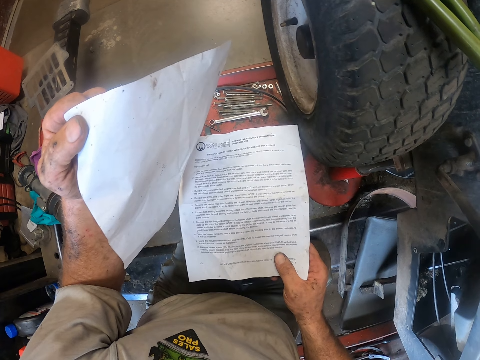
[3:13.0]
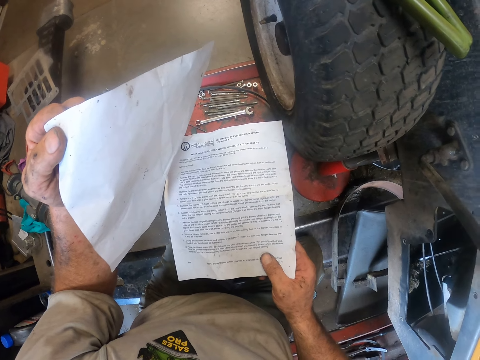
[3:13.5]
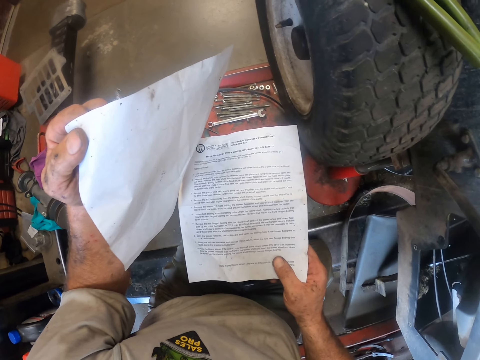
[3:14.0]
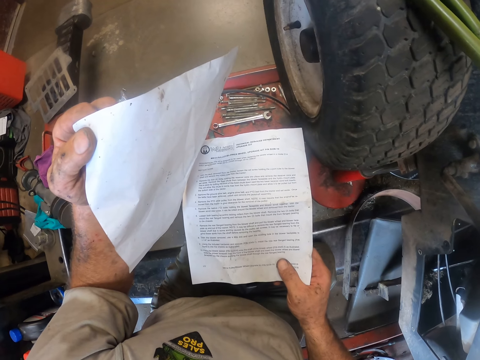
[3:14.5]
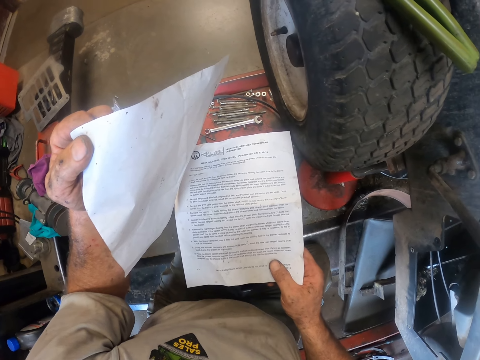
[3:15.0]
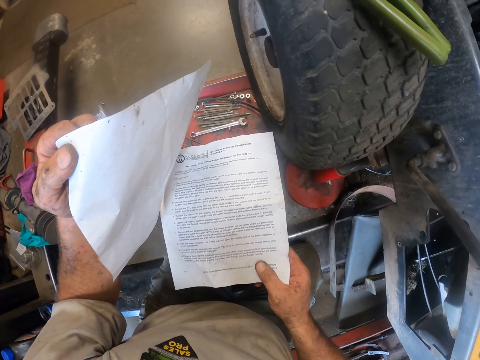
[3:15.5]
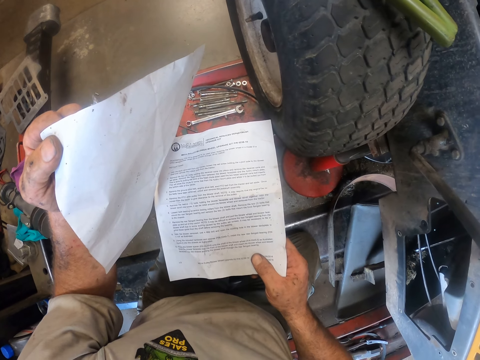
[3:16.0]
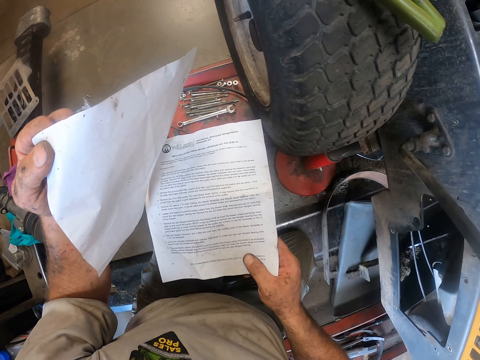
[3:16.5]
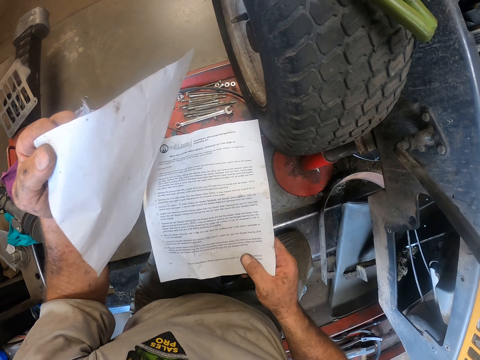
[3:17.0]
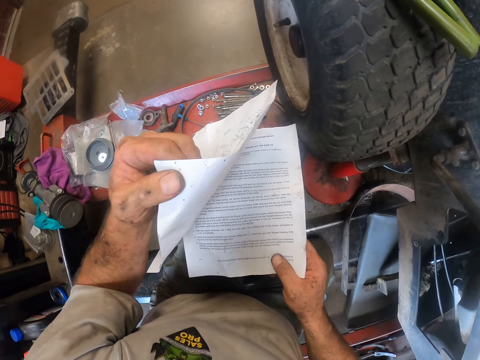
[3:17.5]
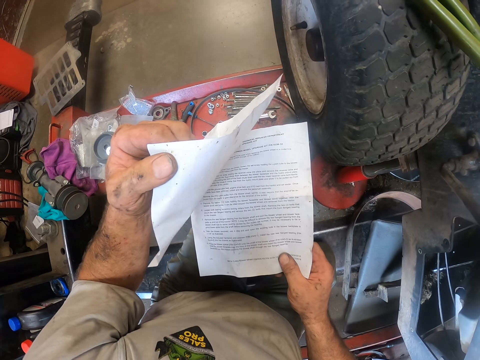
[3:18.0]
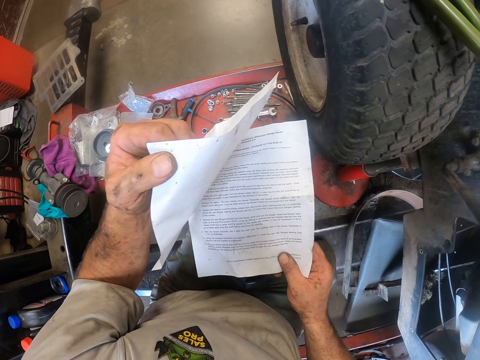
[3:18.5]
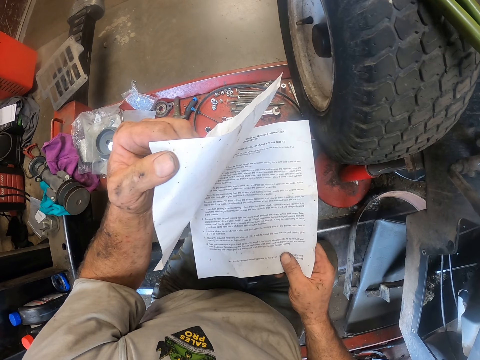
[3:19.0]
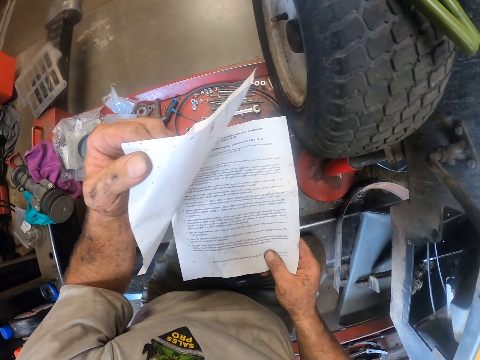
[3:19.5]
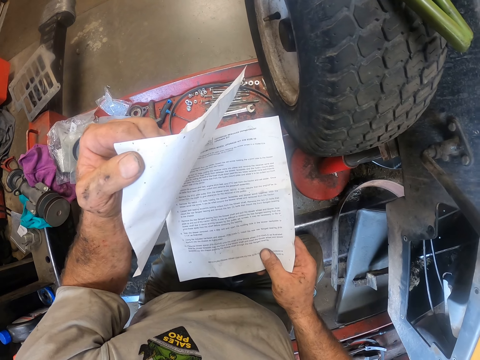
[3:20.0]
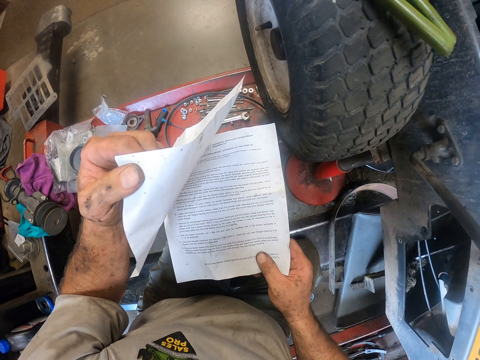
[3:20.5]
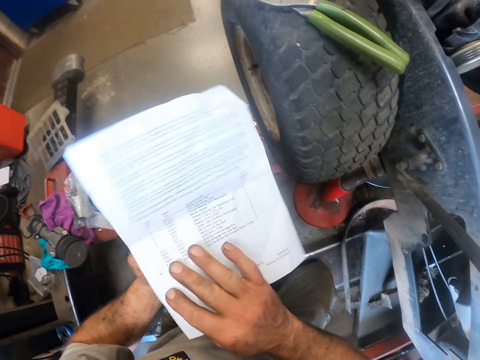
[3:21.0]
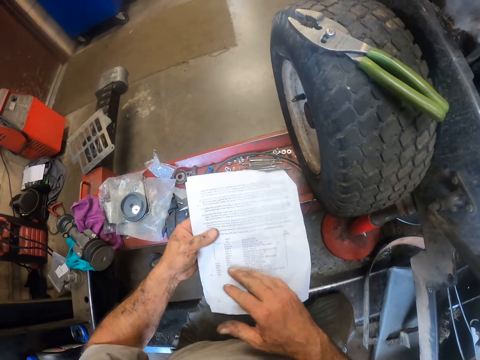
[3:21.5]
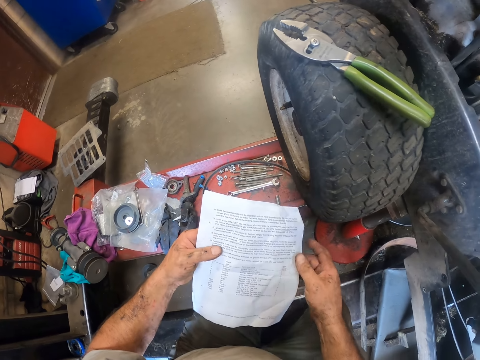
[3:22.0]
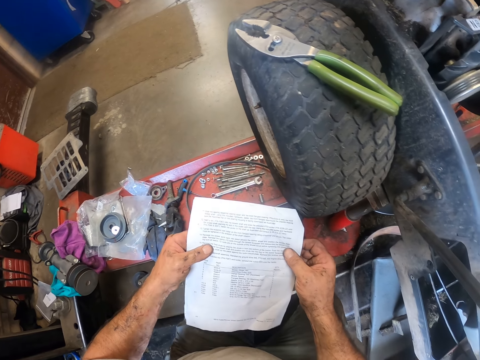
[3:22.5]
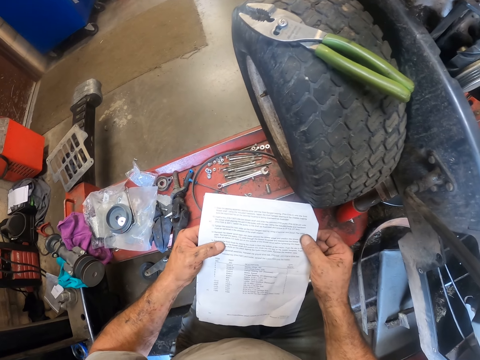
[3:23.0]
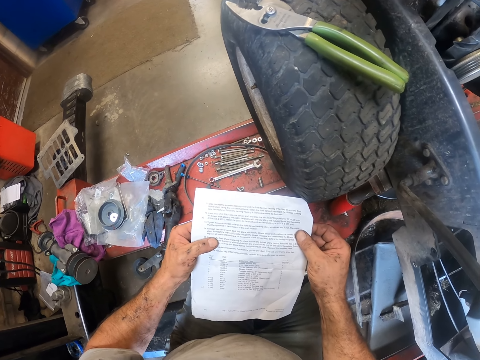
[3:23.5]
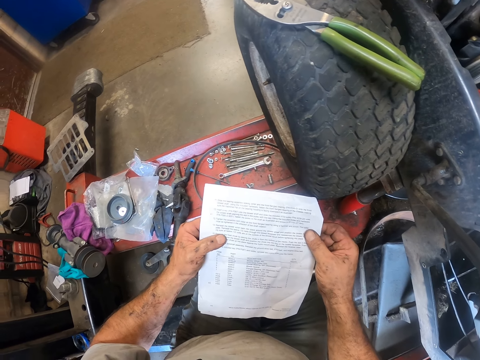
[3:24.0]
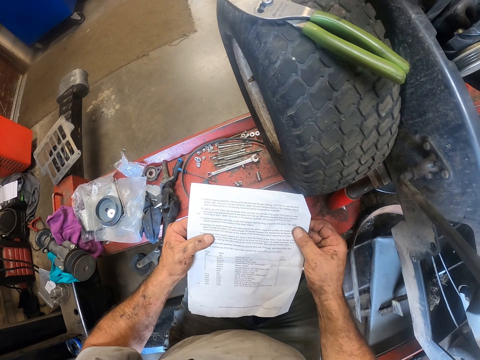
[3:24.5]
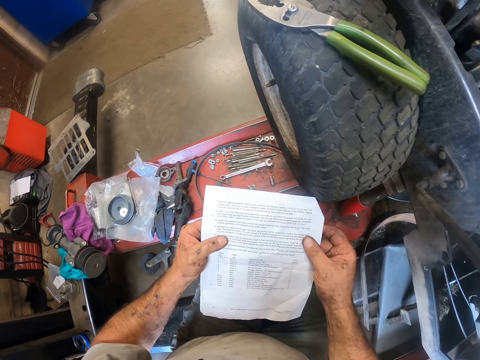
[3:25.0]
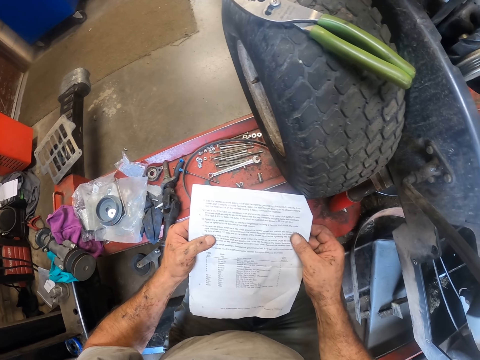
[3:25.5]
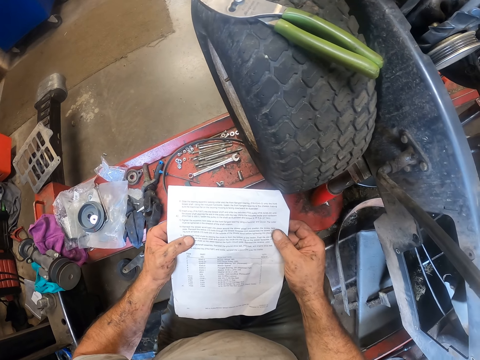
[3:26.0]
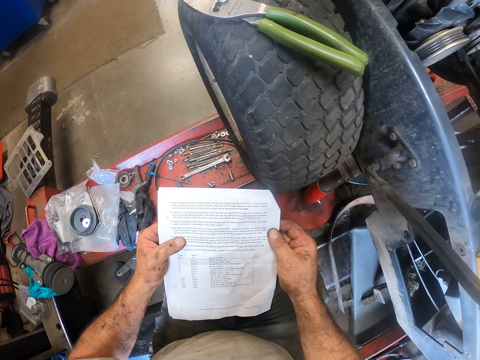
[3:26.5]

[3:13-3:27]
The camera wearer reads the back of the paper or printed page. They turn the printed page and stare at the printed page.

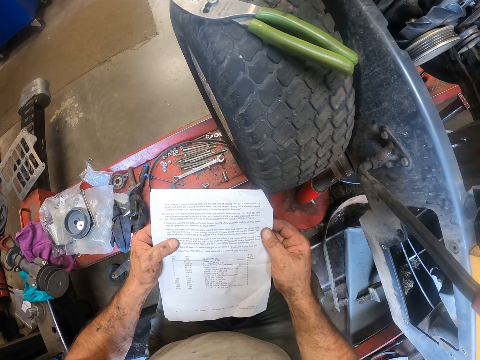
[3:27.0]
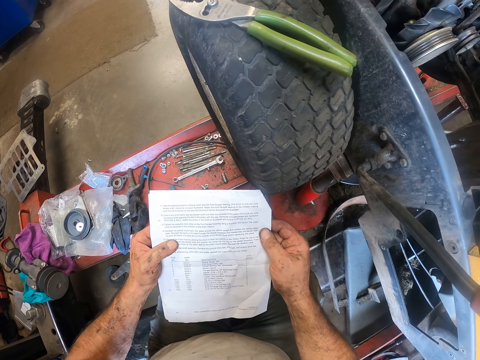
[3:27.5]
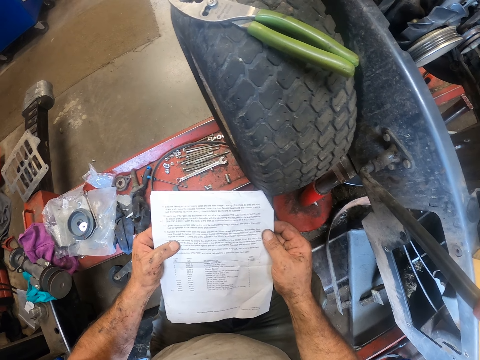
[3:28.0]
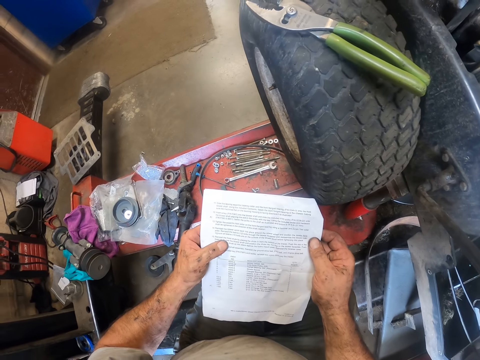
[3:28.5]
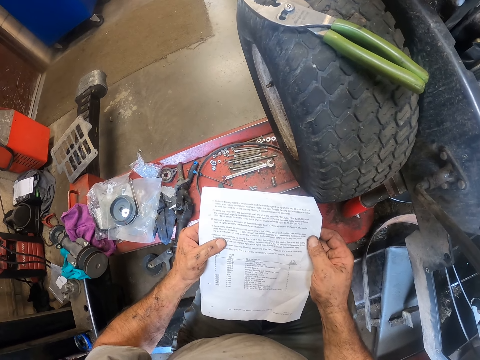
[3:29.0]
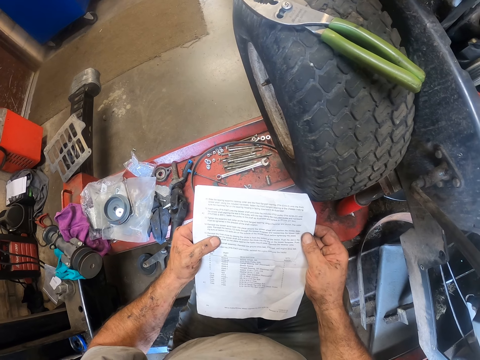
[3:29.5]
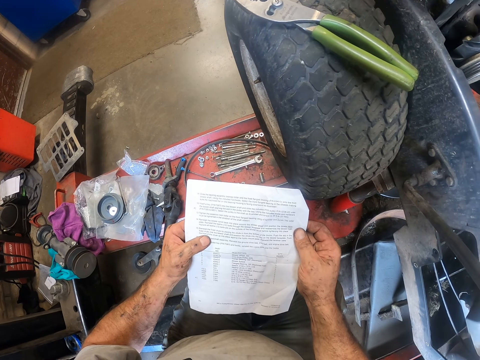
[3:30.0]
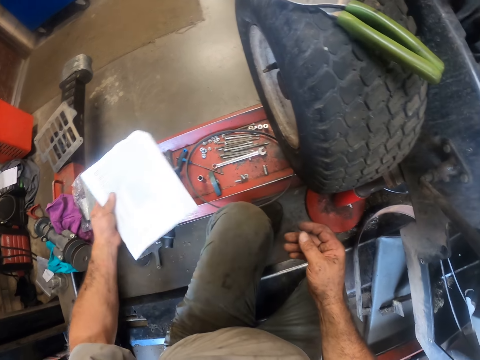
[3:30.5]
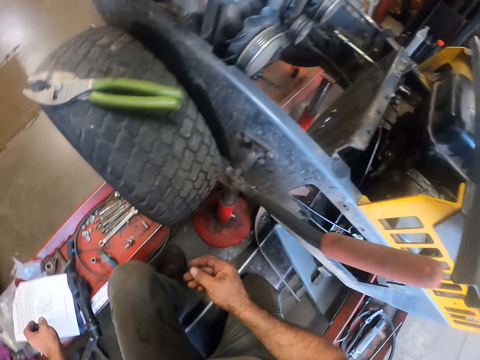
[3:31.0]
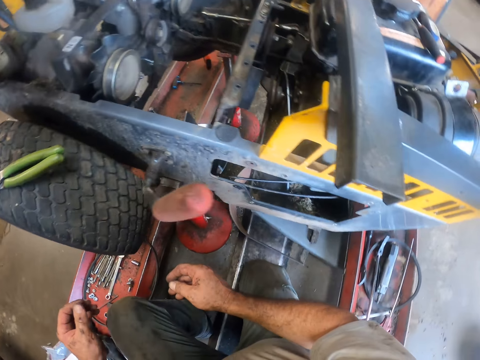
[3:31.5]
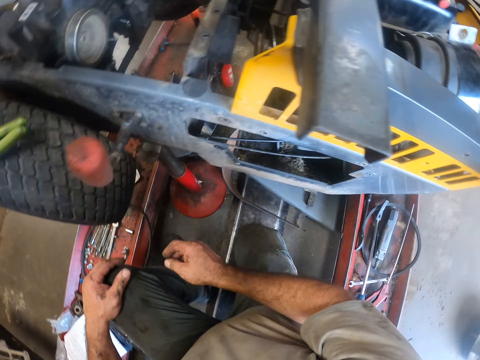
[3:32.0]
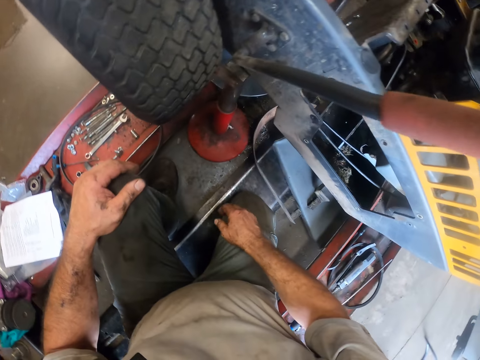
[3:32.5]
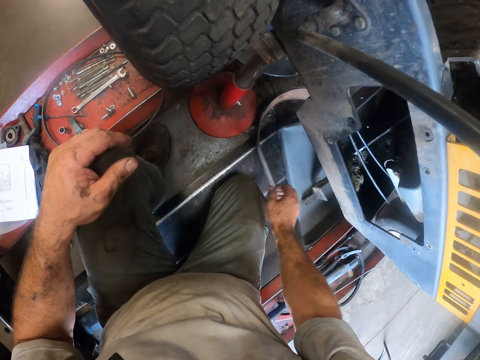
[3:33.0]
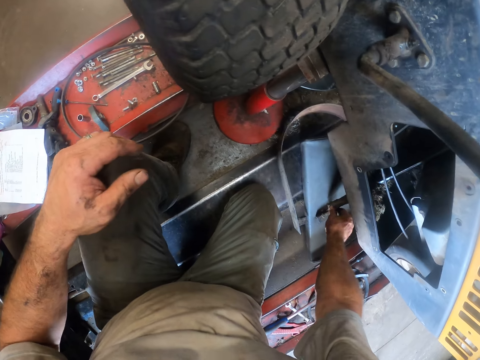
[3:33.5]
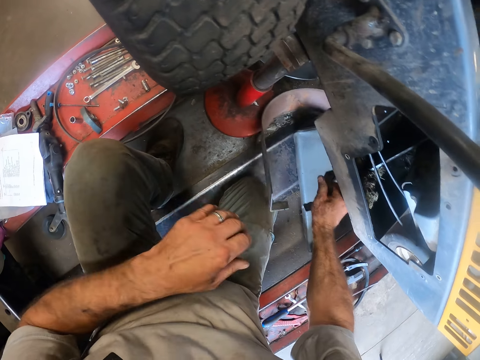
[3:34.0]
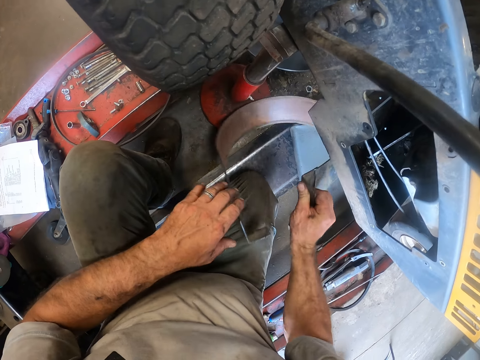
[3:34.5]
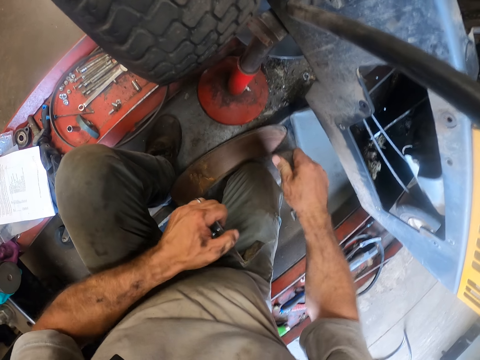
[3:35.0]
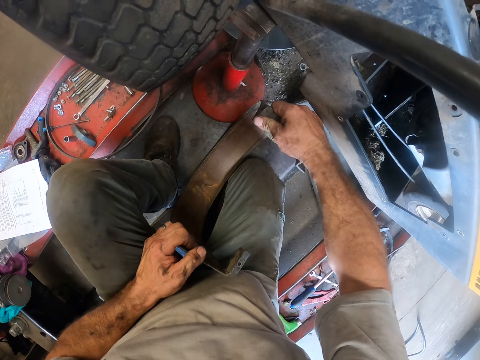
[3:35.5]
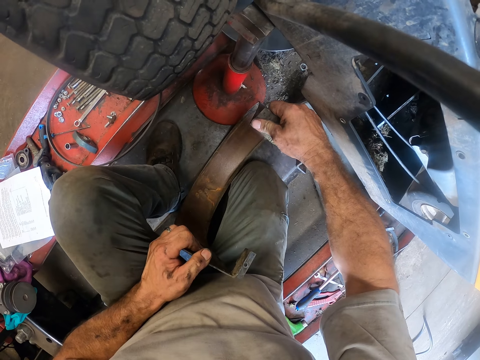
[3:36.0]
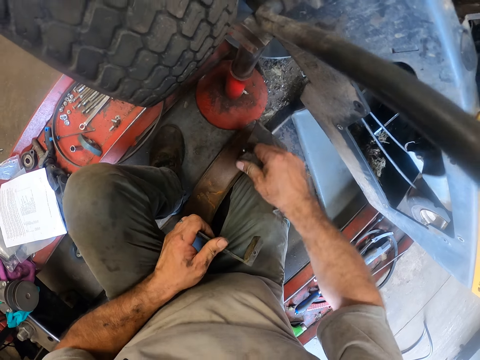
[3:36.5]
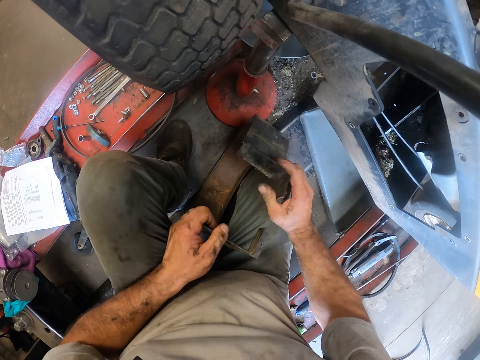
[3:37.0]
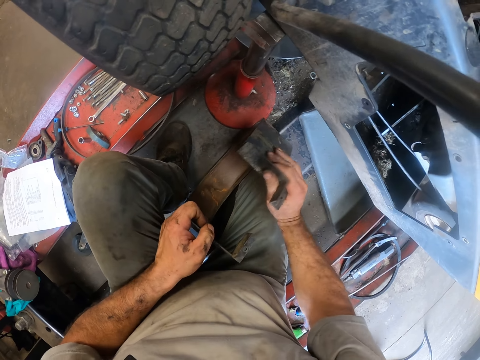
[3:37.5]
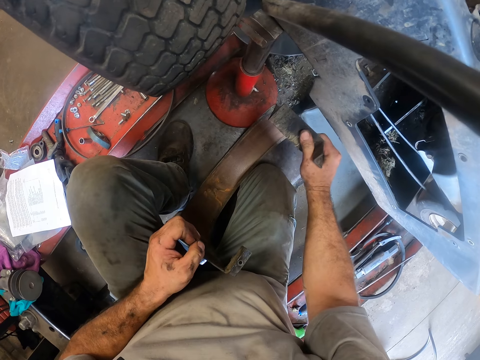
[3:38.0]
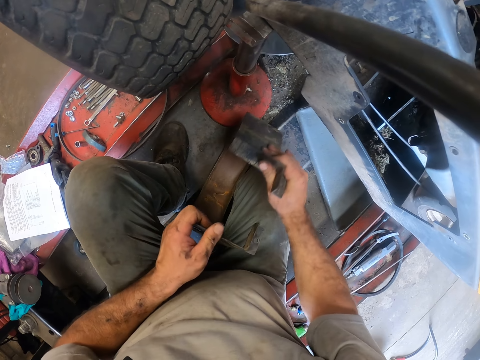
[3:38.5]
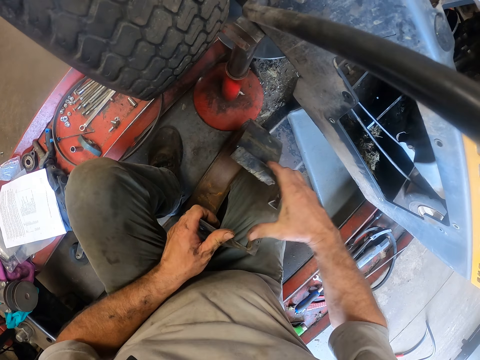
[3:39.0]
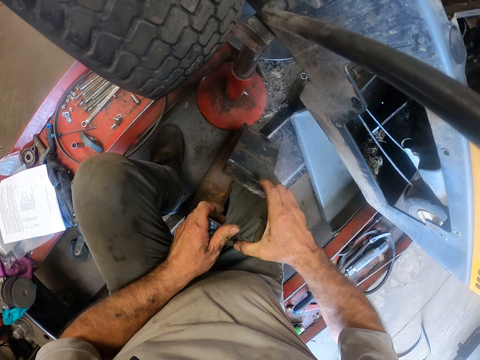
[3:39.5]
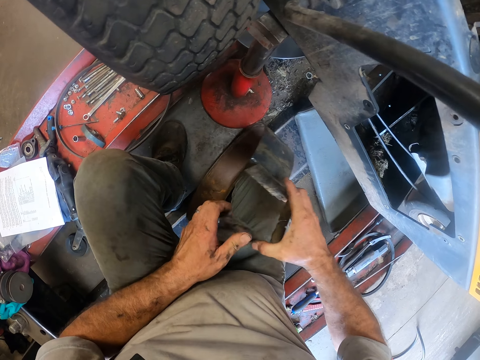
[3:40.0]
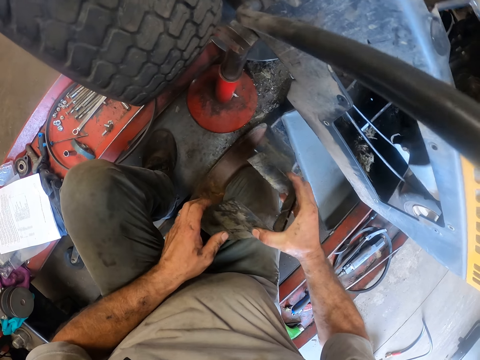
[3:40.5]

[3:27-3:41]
The camera wearer places the paper in his left hand on the steel. He stares at the engine. He picks up the rubber or engine part from the floor with his right hand. He holds the rubber with both his hands. He stares at the engine part.
